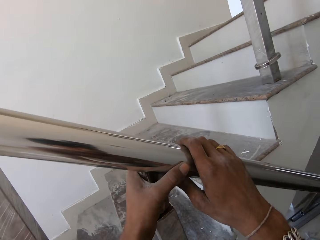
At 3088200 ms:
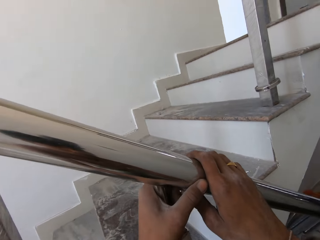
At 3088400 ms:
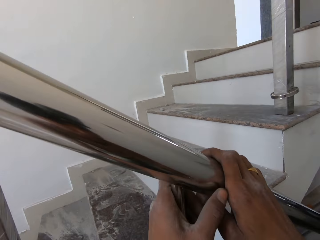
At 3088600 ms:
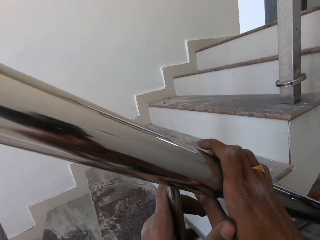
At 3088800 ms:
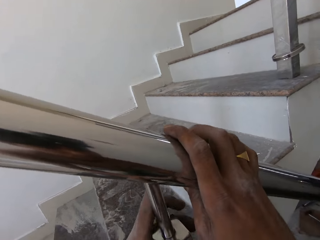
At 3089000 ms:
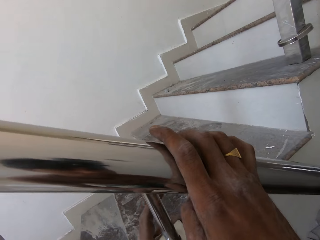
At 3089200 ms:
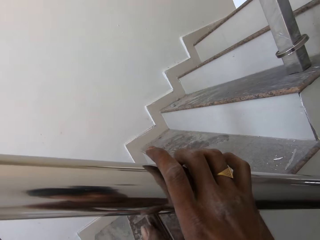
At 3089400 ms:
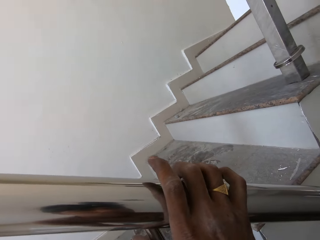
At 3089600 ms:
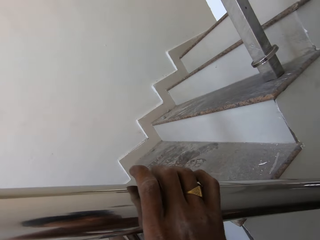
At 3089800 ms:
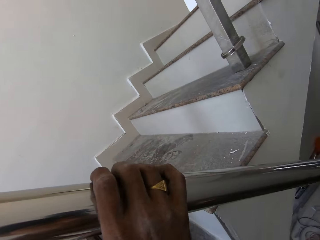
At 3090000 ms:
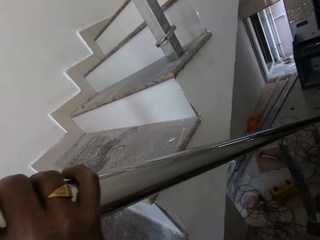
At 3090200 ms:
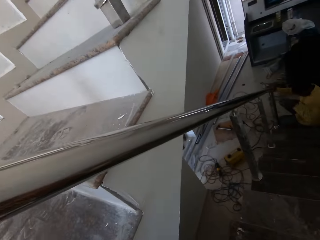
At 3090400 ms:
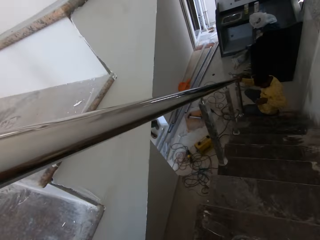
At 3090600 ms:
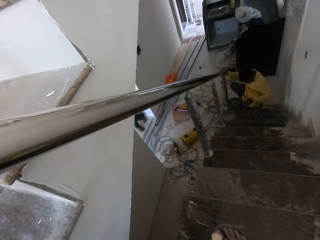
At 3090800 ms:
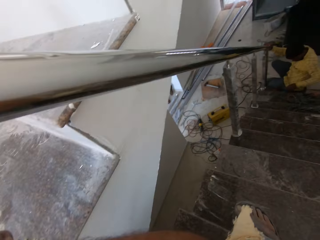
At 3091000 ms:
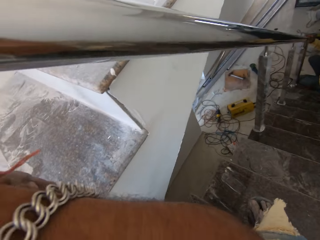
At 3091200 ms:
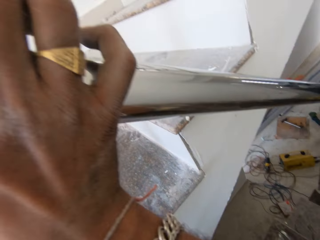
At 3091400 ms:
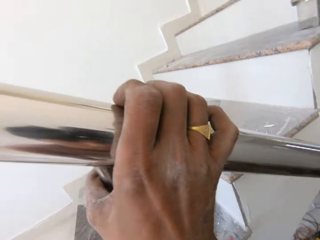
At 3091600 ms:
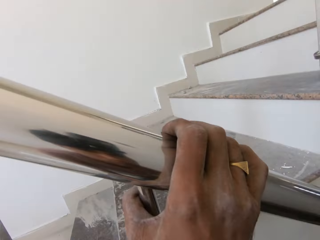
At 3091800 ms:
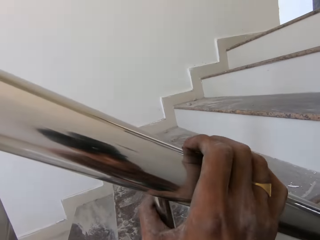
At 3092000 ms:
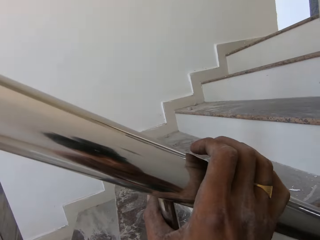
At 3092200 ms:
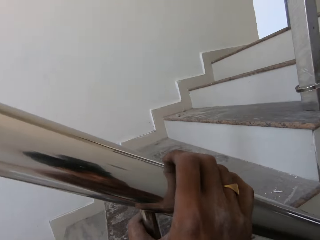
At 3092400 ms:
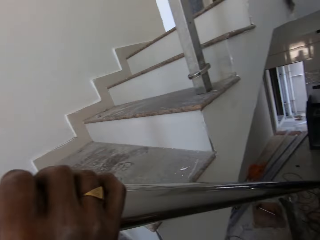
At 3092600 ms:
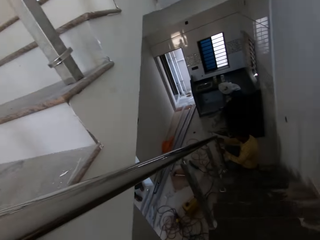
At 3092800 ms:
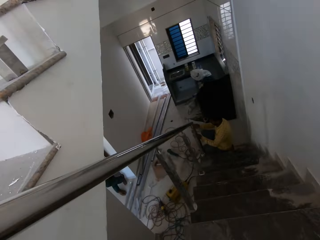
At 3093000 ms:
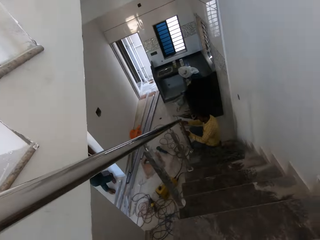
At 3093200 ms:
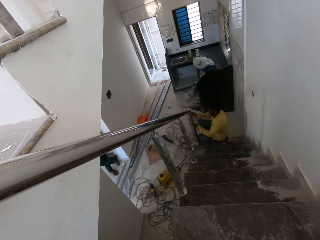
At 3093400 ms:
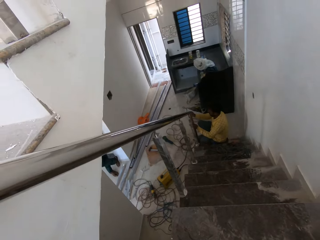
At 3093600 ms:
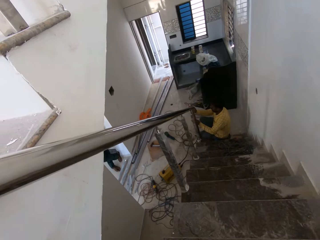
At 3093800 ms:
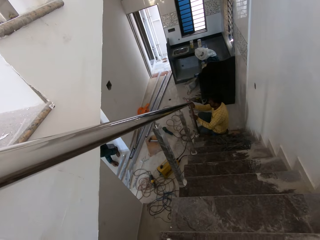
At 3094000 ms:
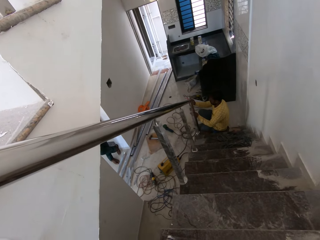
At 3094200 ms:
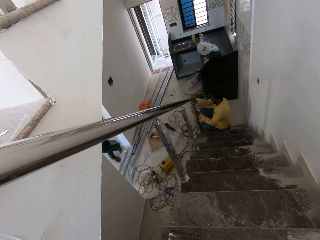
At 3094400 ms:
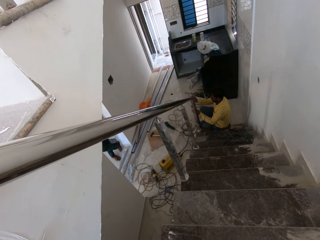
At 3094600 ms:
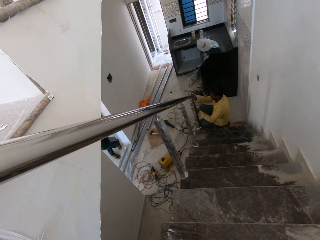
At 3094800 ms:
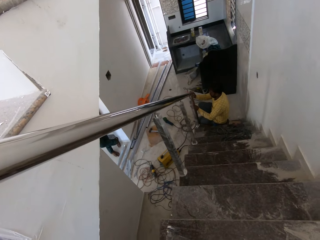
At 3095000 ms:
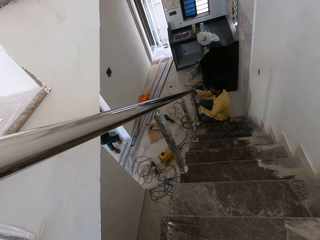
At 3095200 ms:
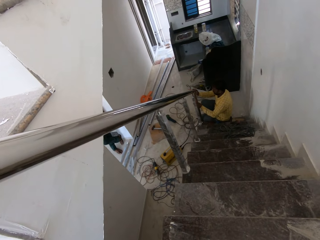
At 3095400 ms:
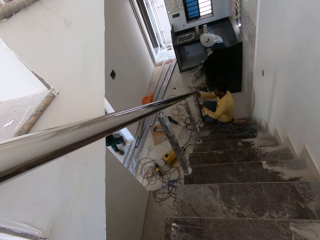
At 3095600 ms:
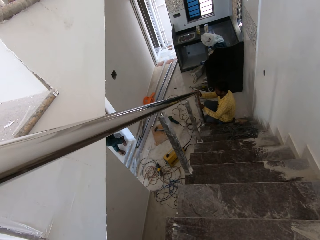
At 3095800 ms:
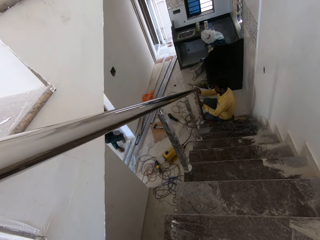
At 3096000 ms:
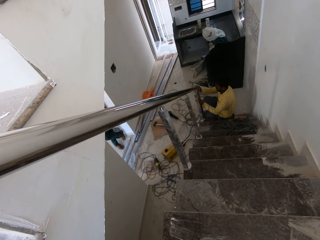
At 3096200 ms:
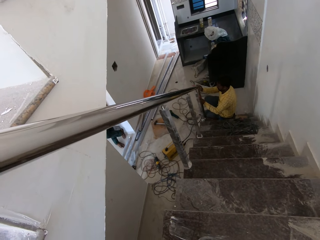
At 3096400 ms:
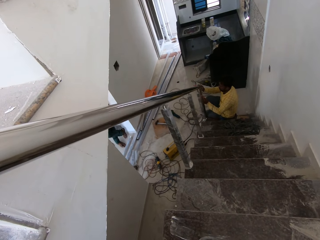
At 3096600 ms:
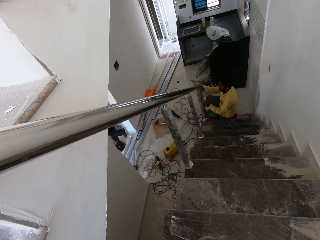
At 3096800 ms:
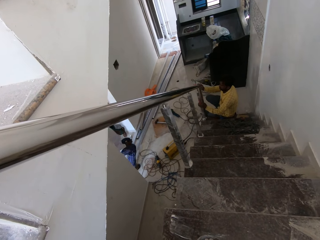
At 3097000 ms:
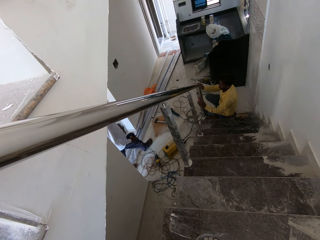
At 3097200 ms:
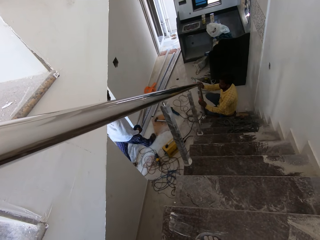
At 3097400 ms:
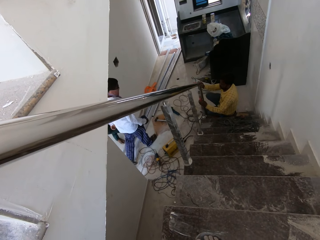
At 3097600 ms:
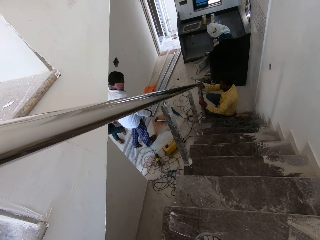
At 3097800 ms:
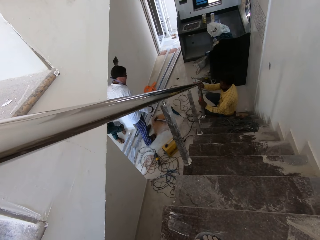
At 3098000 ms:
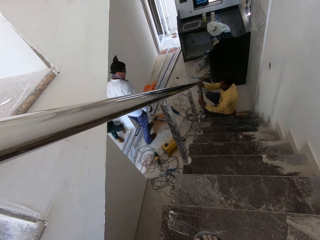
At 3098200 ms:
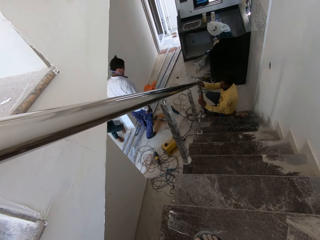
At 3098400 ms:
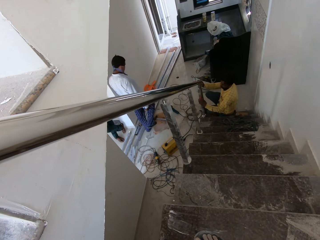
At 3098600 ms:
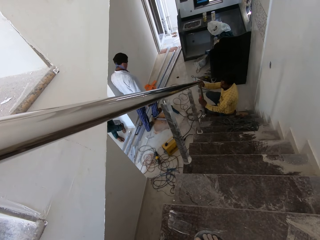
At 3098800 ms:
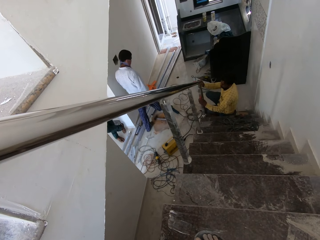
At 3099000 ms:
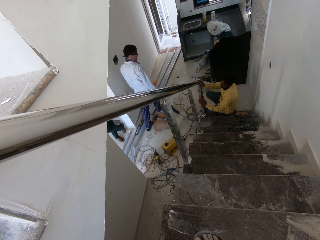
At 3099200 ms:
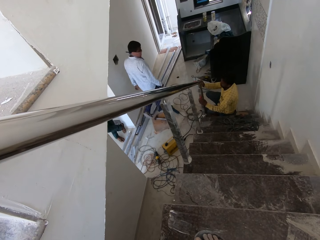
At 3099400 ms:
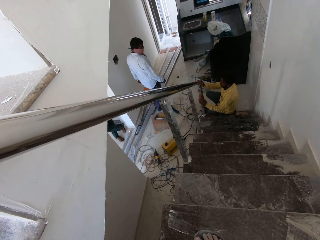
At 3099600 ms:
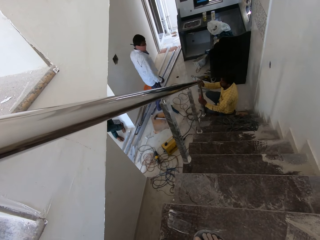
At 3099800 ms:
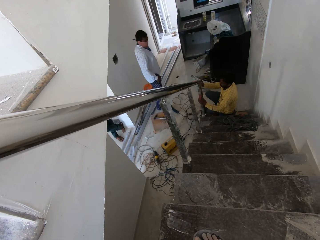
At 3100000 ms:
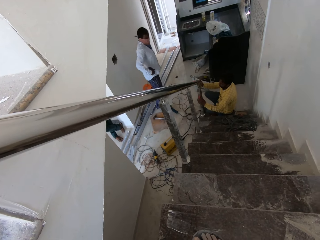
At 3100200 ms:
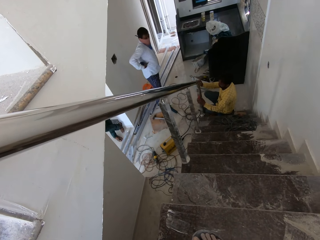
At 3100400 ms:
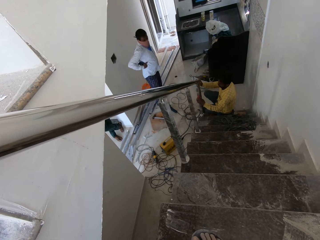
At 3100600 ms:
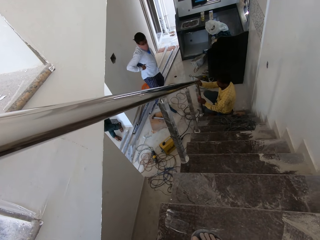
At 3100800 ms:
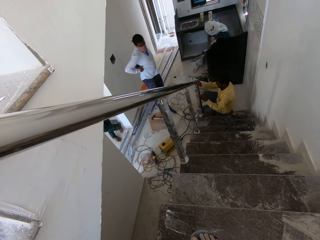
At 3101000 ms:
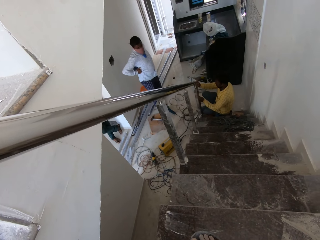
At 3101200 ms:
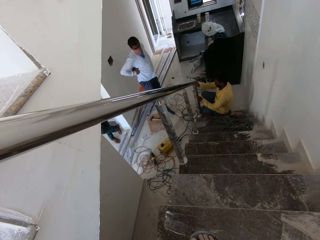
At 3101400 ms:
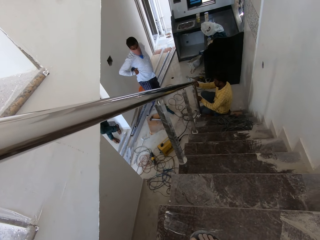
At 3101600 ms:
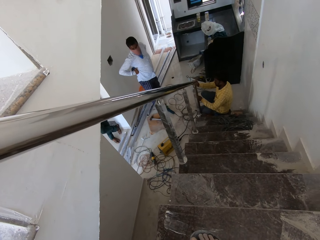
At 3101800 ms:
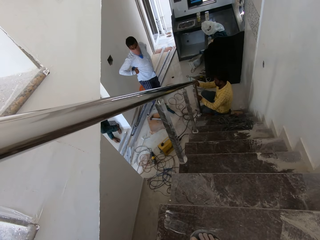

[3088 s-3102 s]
A man fixes pins to the hollow steel rod with his right hand. Another man talks to the first man.

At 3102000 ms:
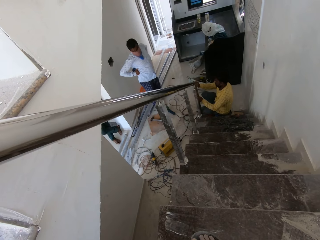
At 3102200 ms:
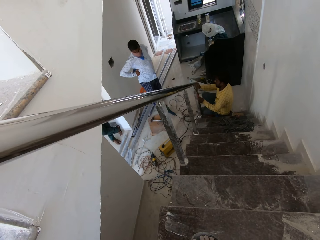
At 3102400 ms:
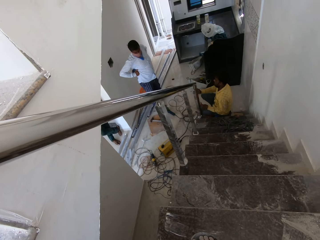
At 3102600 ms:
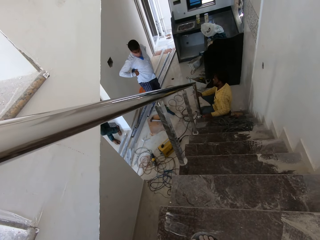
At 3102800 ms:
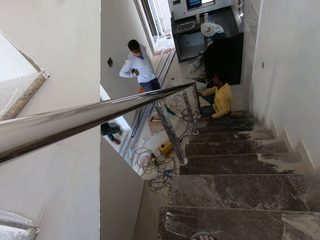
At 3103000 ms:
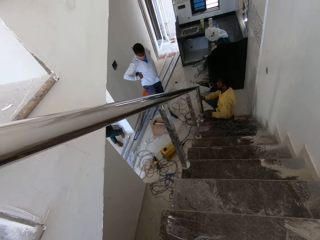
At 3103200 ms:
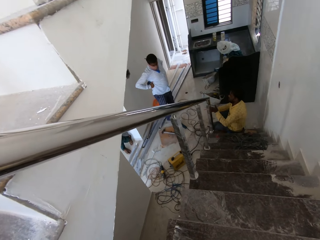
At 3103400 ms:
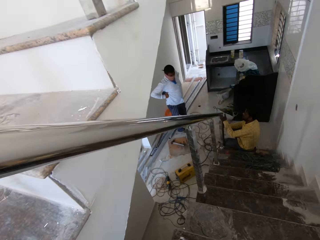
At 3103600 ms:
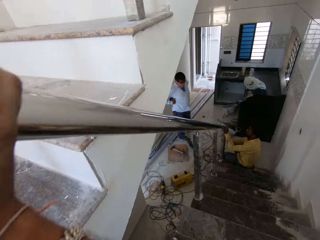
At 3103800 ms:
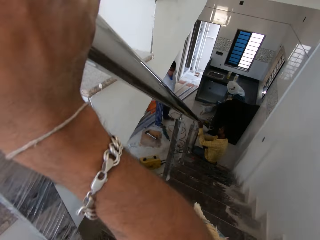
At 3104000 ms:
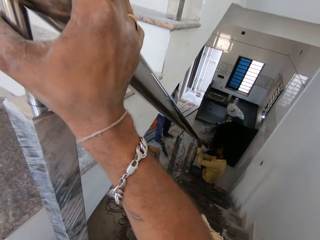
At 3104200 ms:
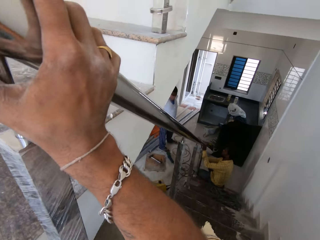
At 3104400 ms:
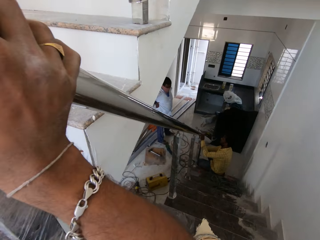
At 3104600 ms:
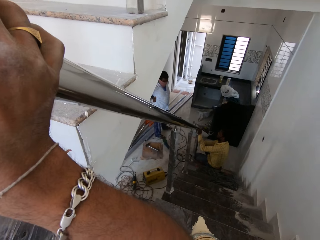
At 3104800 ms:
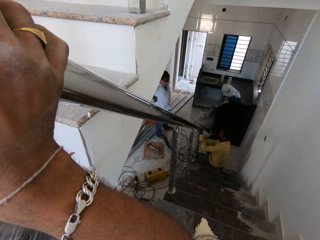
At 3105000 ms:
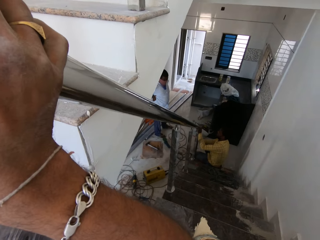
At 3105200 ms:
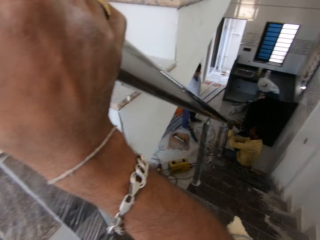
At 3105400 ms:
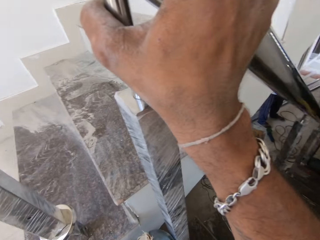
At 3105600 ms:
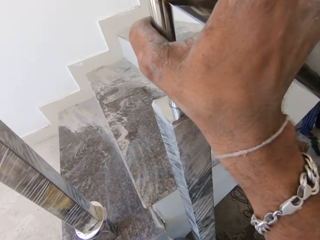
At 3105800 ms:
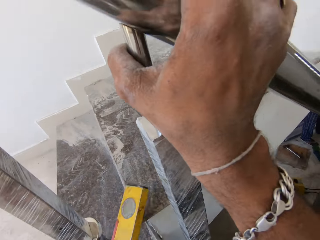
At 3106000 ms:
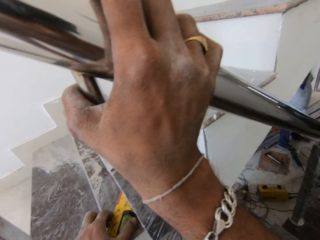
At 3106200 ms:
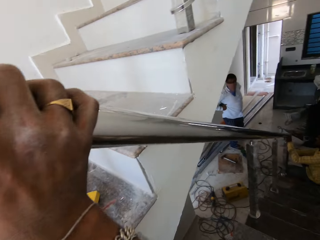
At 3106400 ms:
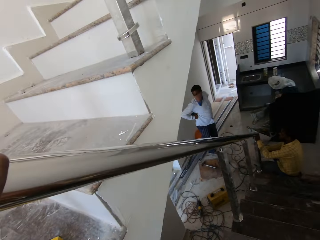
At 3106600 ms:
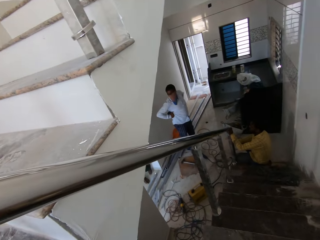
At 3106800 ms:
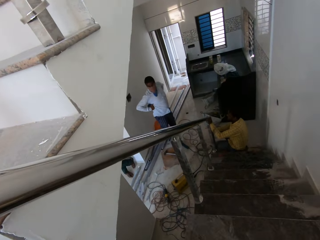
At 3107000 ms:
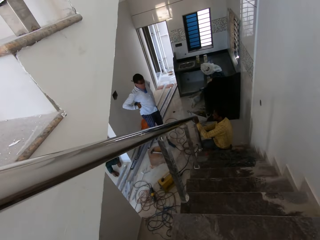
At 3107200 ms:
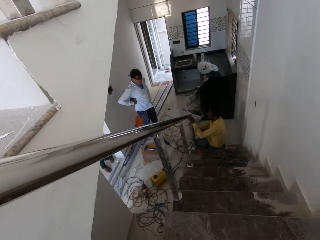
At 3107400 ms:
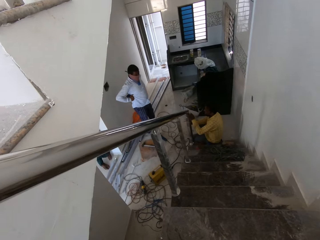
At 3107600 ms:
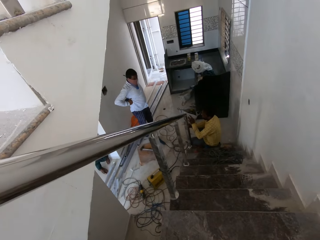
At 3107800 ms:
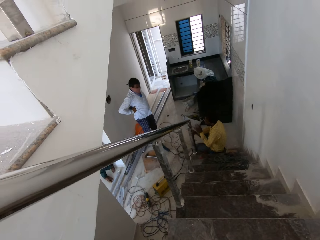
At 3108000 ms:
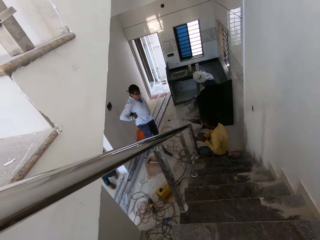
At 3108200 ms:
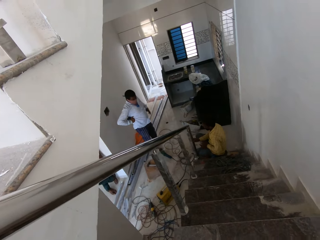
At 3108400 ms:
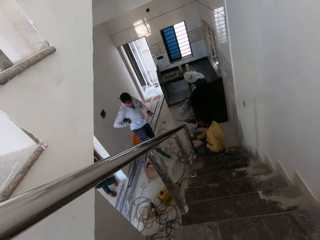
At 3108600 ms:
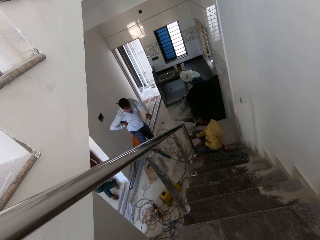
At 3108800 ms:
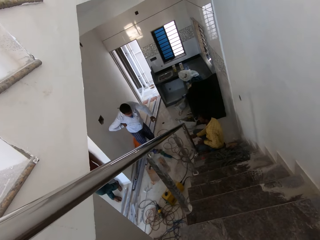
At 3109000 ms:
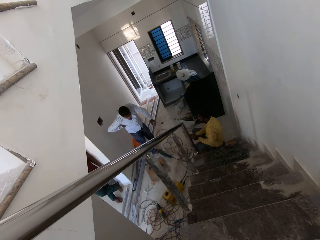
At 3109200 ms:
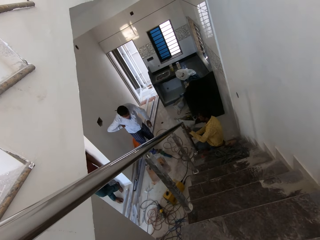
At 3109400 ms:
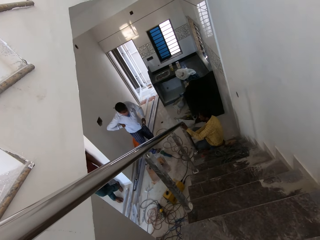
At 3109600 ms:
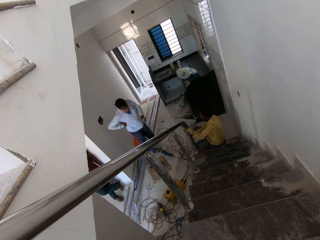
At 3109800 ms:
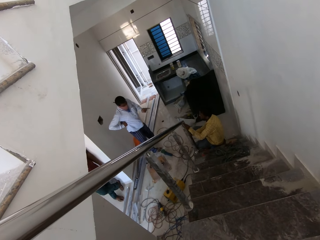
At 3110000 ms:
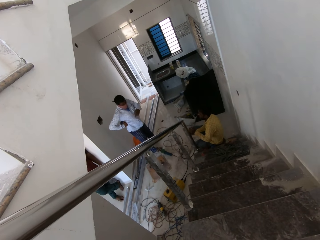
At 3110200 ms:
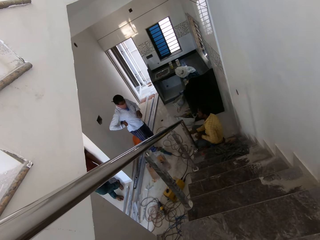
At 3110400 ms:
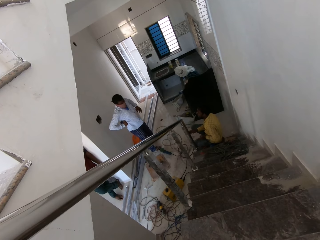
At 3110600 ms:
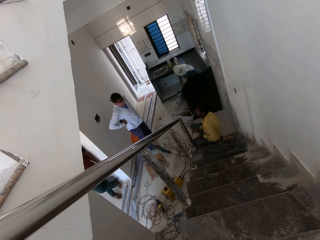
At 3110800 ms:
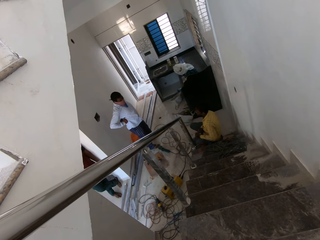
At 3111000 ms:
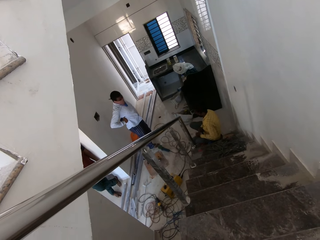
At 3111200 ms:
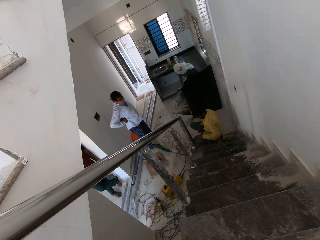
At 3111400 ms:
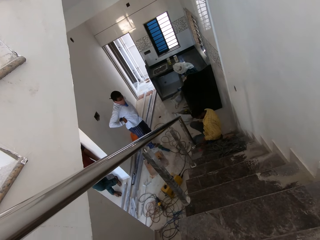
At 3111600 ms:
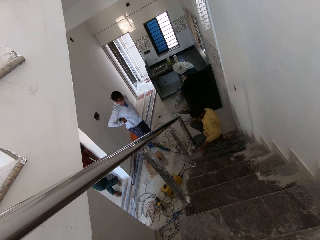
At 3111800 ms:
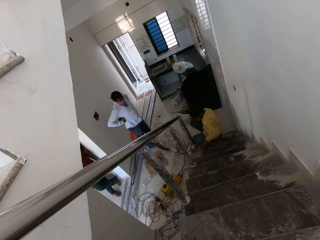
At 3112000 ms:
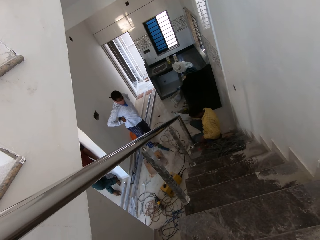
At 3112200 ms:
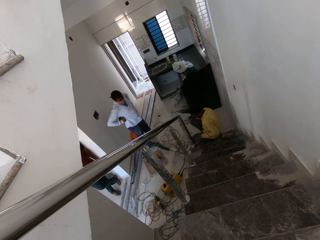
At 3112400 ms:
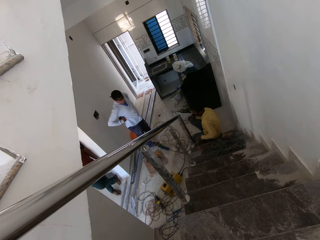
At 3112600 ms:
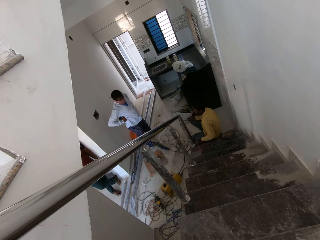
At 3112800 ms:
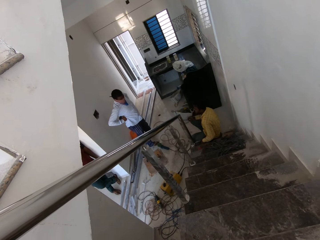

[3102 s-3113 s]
The camera wearer drops the spirit level gauge on the stairs with his left hand.
